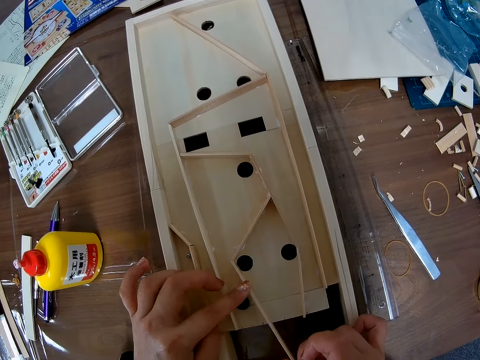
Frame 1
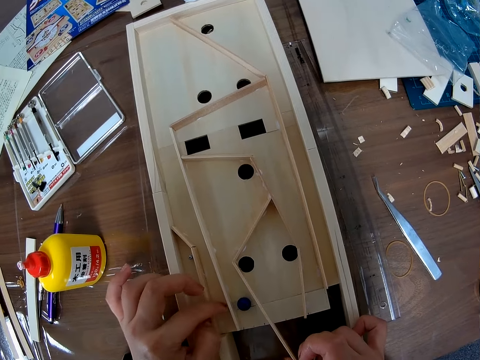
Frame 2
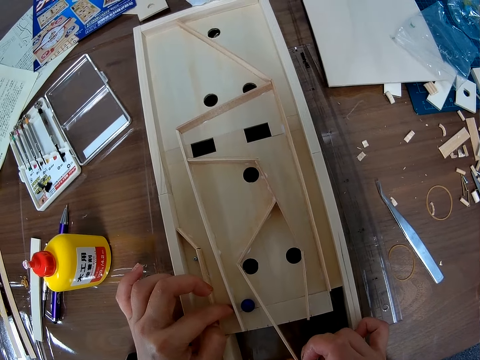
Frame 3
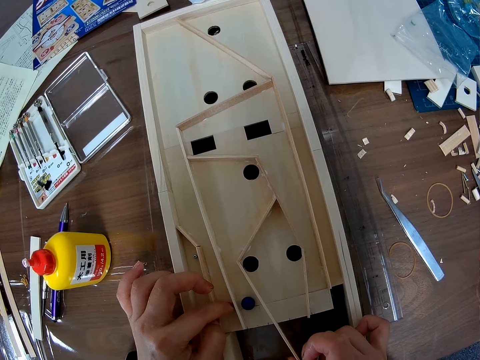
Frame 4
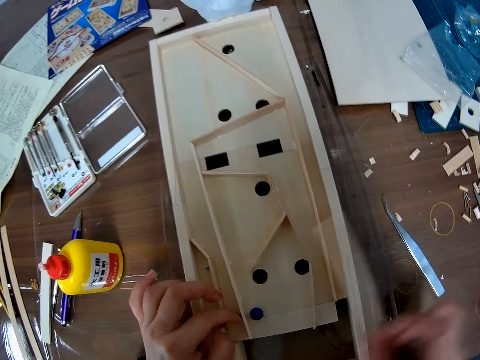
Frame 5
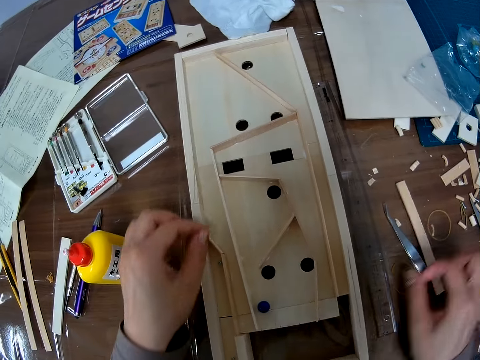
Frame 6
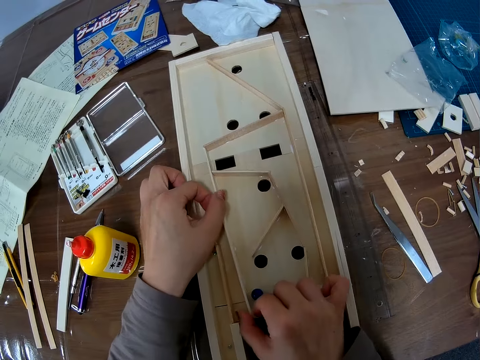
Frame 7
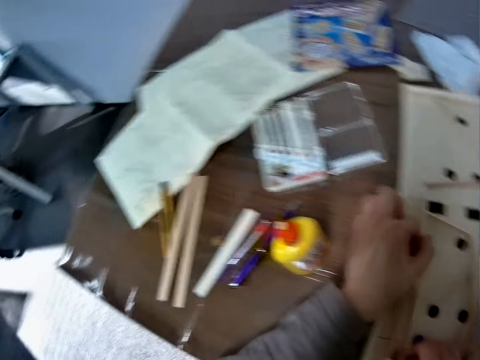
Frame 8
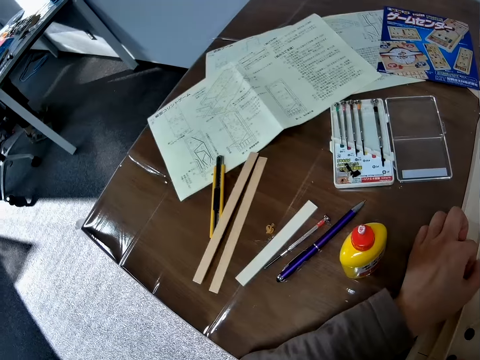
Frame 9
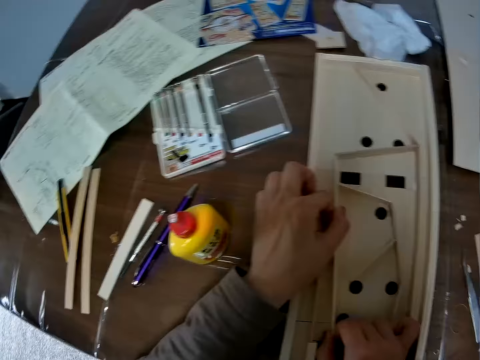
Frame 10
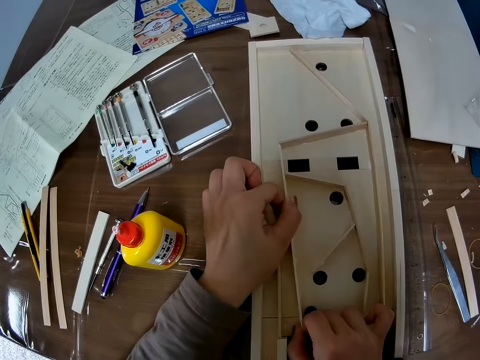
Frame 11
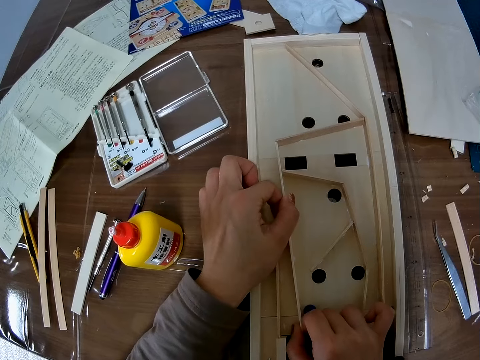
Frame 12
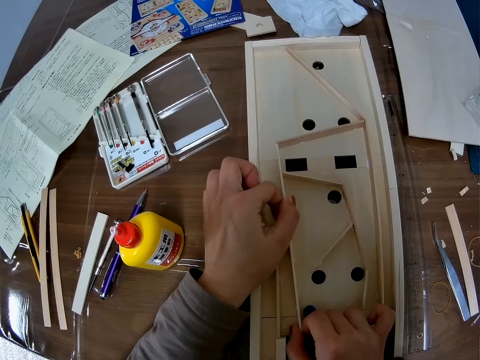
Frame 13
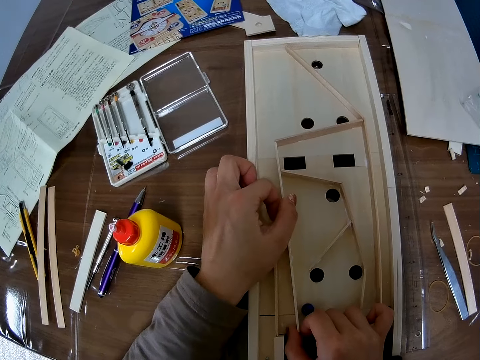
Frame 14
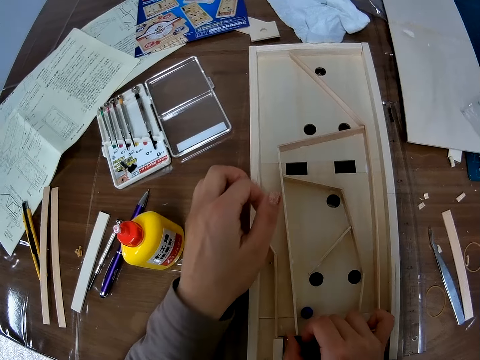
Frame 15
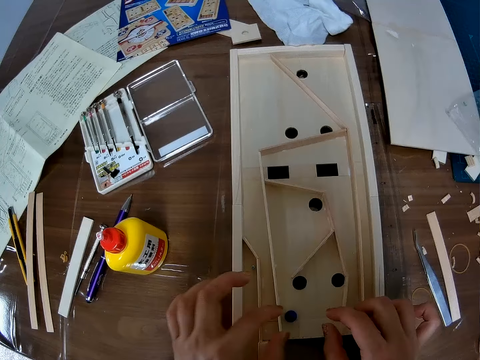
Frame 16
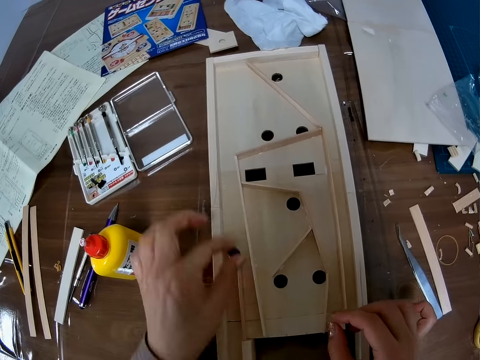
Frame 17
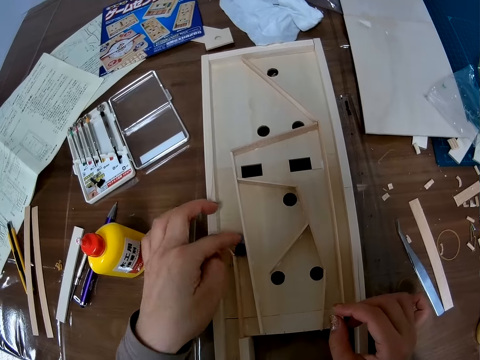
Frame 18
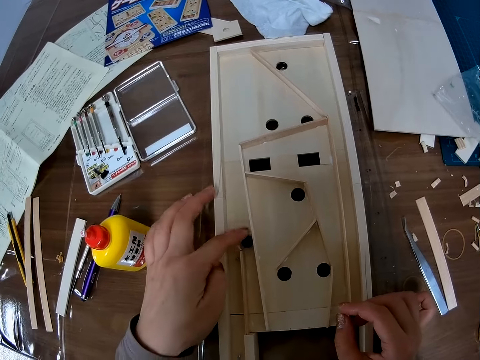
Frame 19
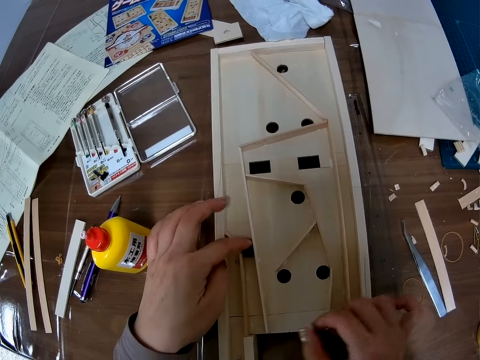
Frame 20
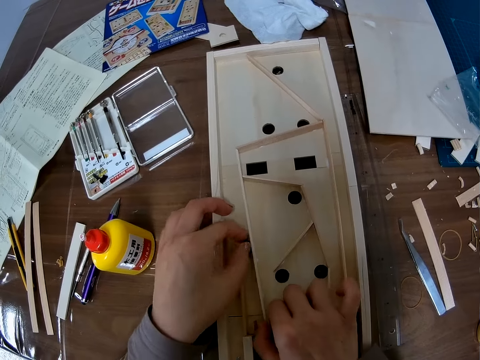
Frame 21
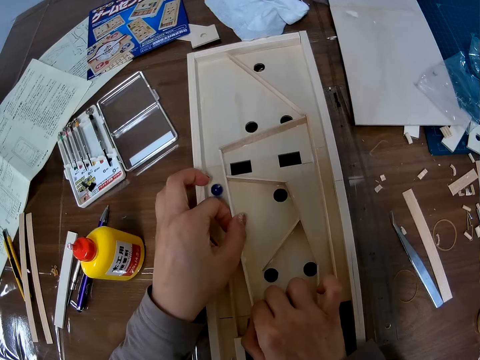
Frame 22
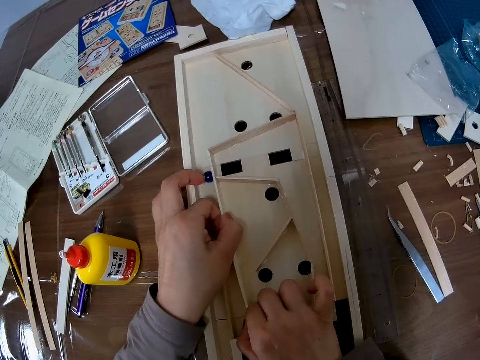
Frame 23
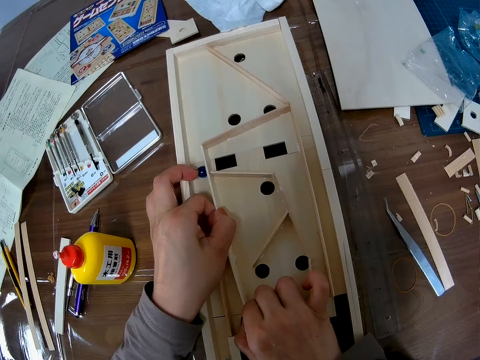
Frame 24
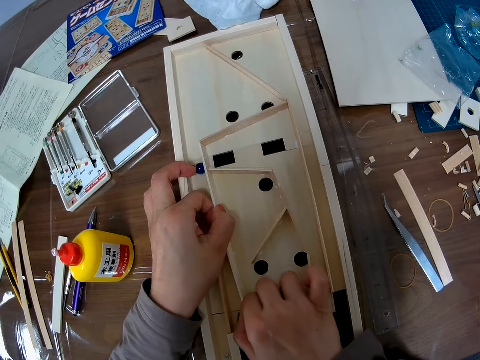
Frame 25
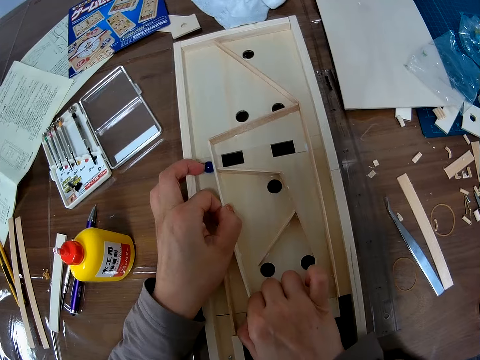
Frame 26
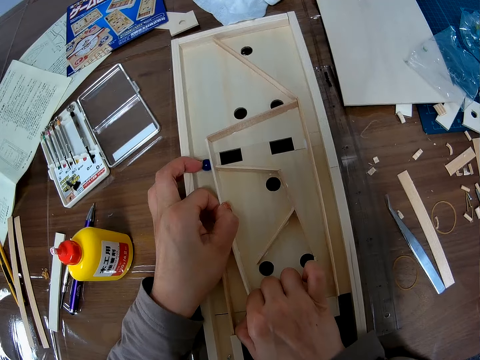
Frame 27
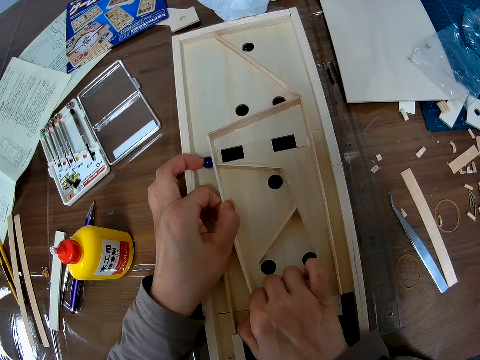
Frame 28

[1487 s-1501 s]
The camera wearer holds wood. They drop the wood on the table. They hold a pinball. They touch another wood in the assembled wood. They hold the wood. They stare at the pinball. They pick up the small ball in the assembled wood. They drop the small ball in the assembled wood. They hold the small ball in the assembled wood. They move the ball. They adjust the wood in the assembled wood. They hold the wood.
